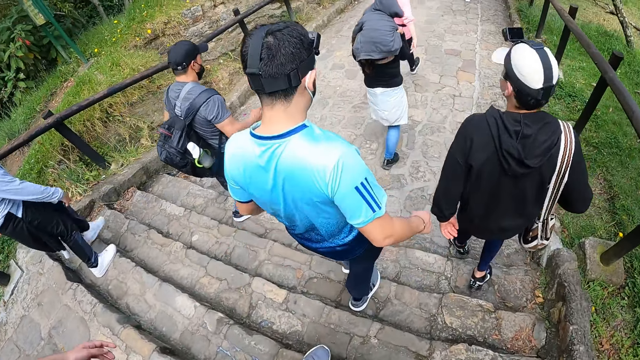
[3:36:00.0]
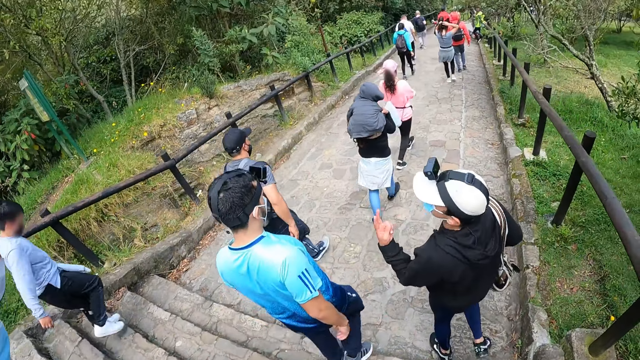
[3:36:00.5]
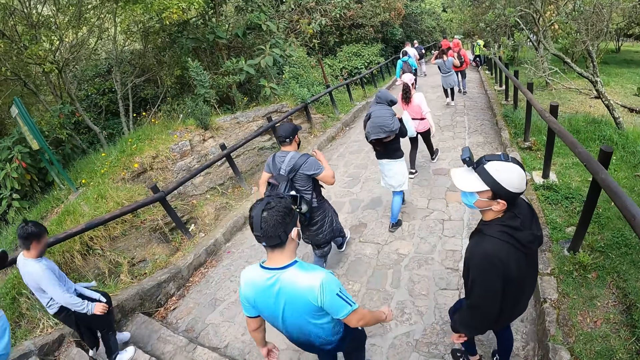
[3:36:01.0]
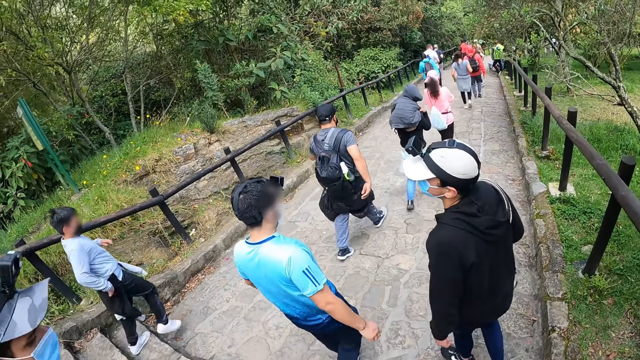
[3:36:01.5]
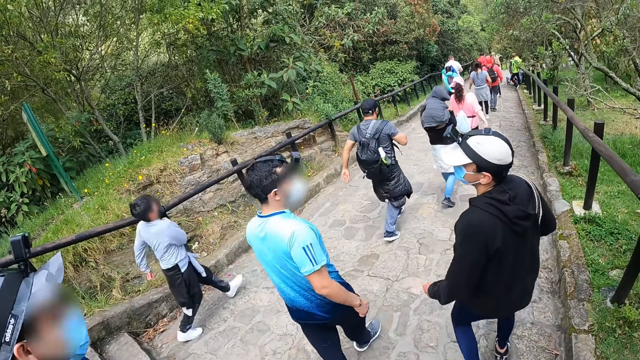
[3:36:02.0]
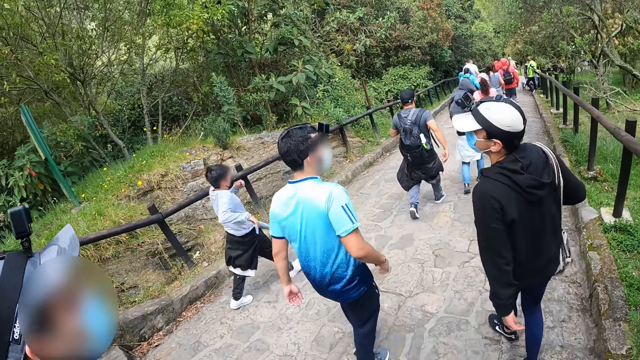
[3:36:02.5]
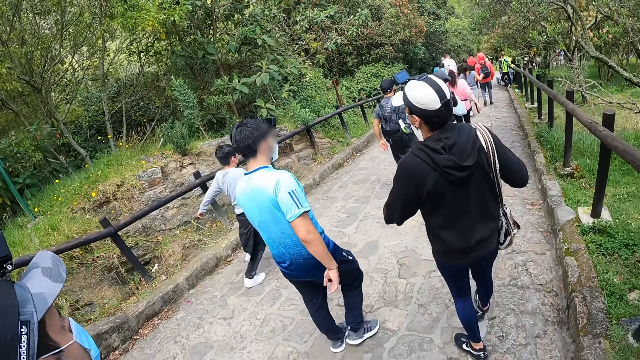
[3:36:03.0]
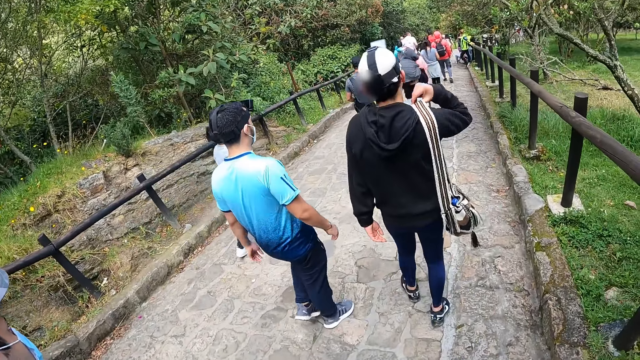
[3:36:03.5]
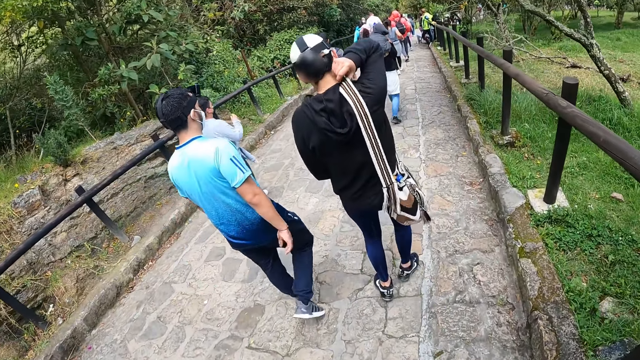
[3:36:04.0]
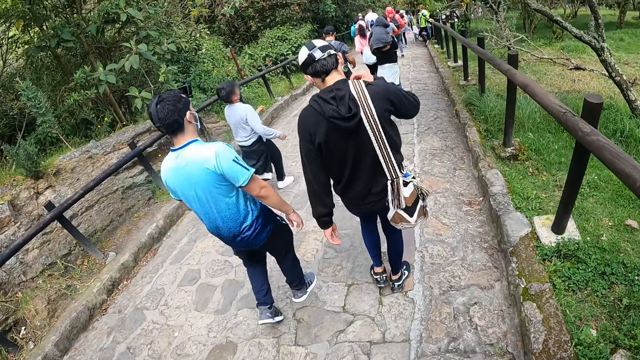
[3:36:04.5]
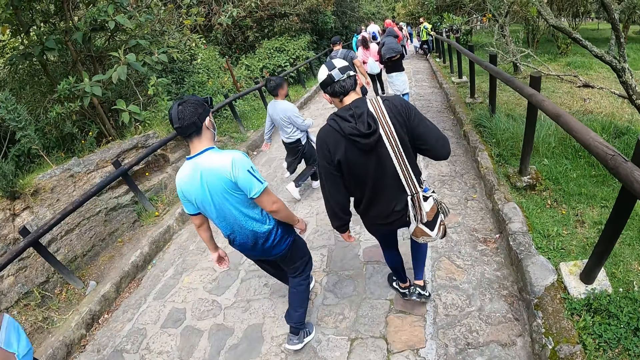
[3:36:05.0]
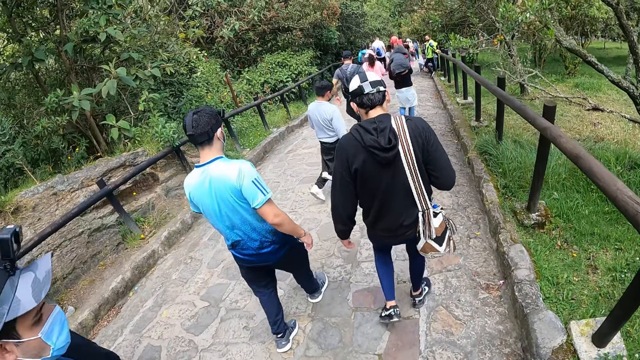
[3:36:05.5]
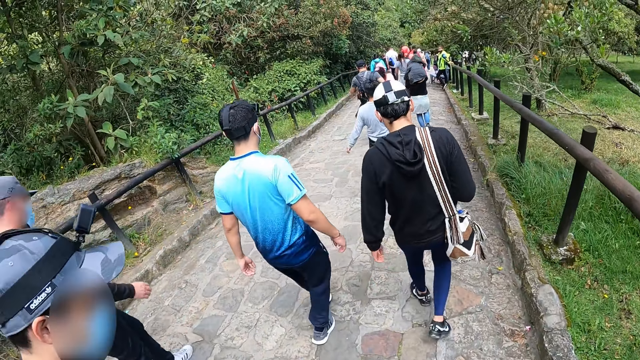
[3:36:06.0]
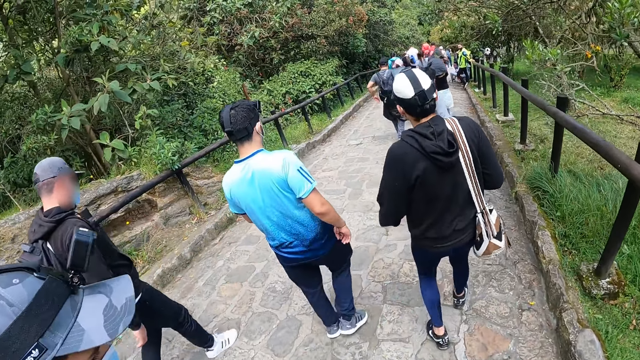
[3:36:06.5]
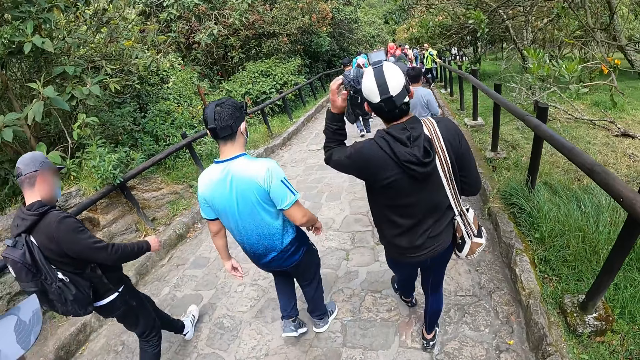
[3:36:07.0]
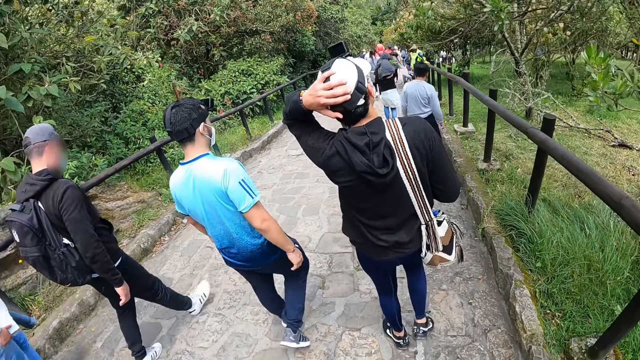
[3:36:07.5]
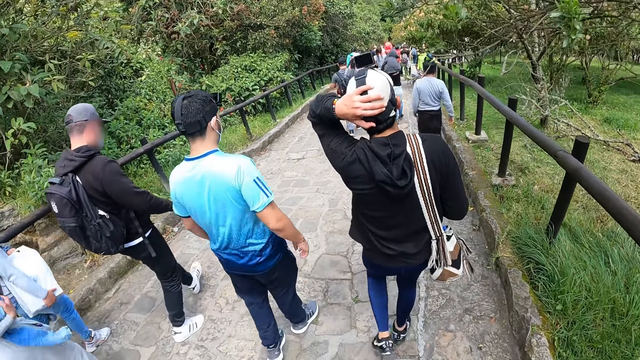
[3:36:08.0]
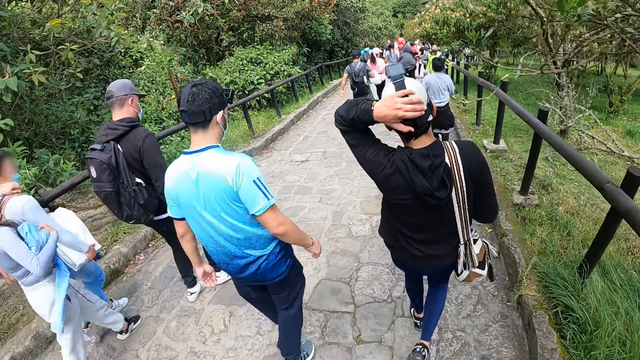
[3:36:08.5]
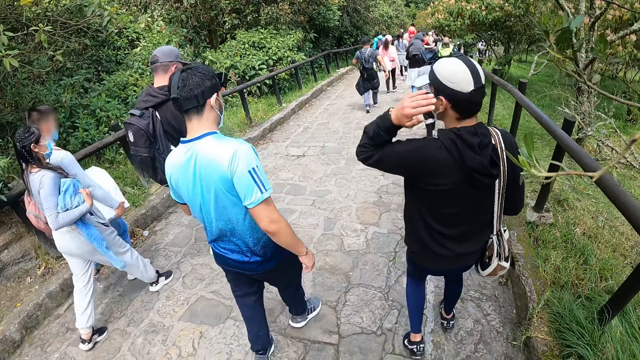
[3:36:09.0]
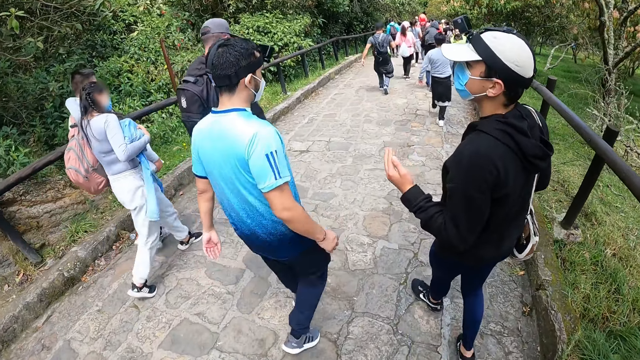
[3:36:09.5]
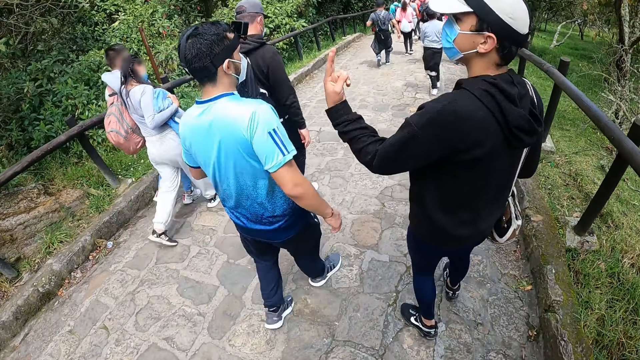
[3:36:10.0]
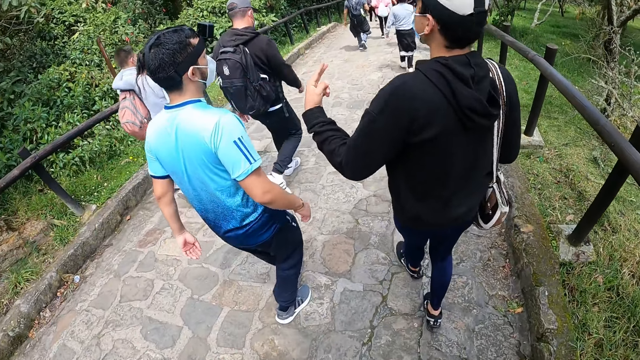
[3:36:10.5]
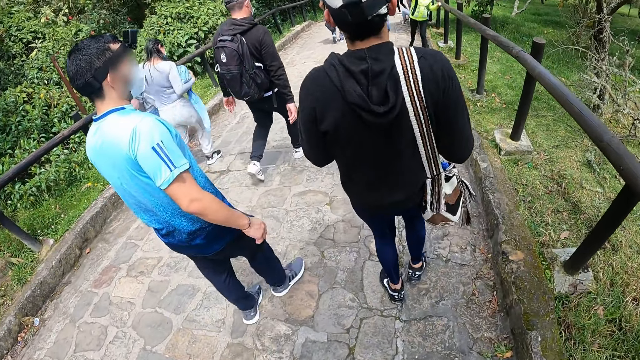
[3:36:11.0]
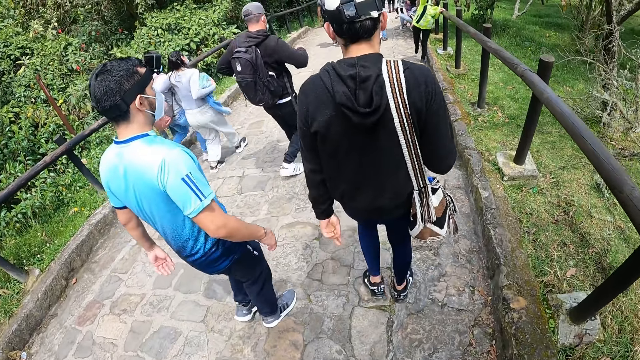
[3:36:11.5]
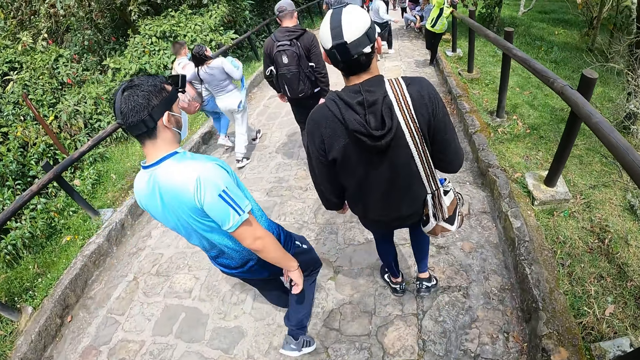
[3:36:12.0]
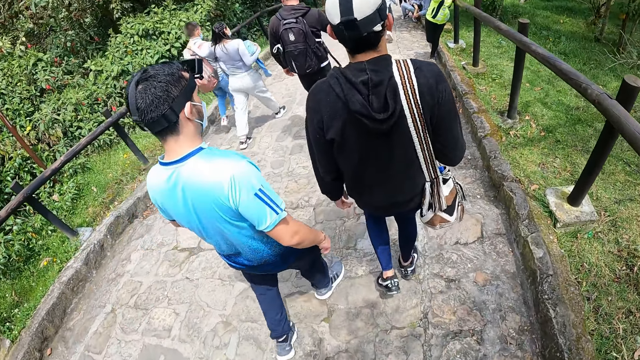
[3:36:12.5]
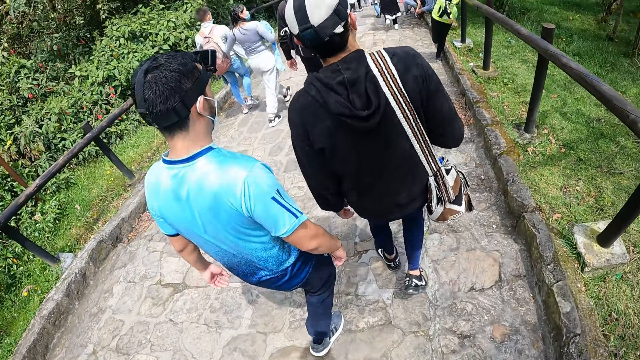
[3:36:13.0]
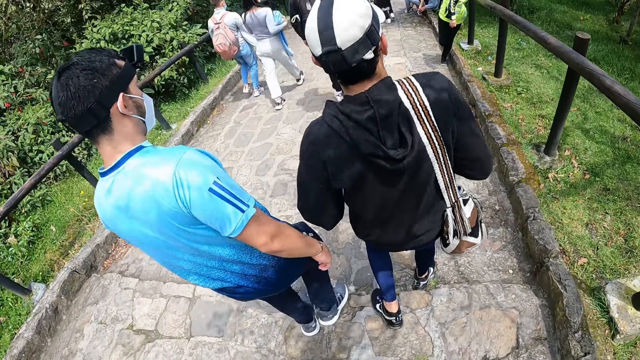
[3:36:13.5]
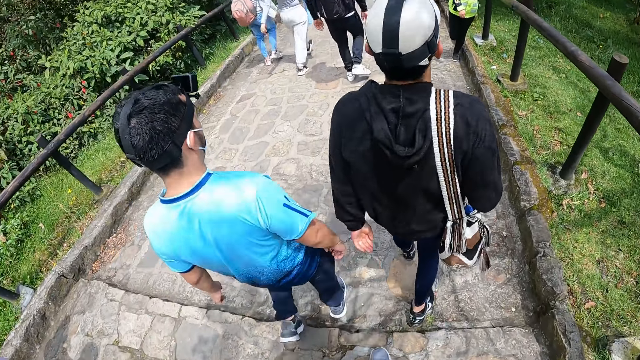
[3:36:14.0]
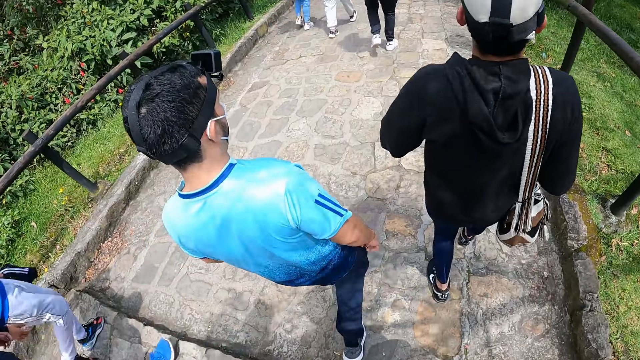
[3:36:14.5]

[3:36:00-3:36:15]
A man turns to another man. The first man adjusts the bag on his right shoulder with his right hand and adjusts his cap with his left hand. The first man shows the other man his hand.

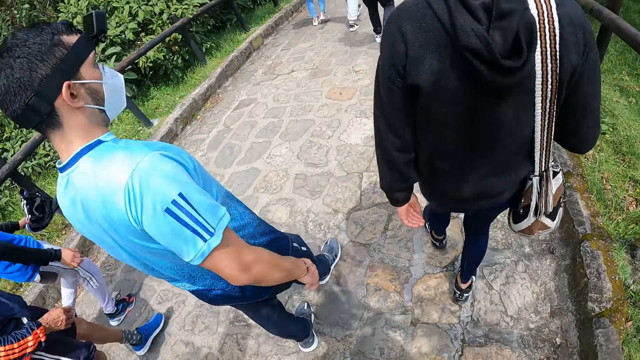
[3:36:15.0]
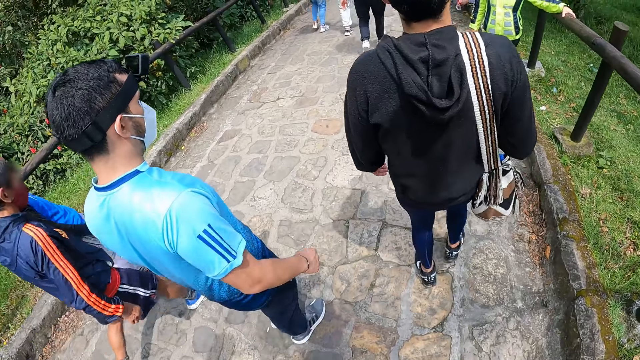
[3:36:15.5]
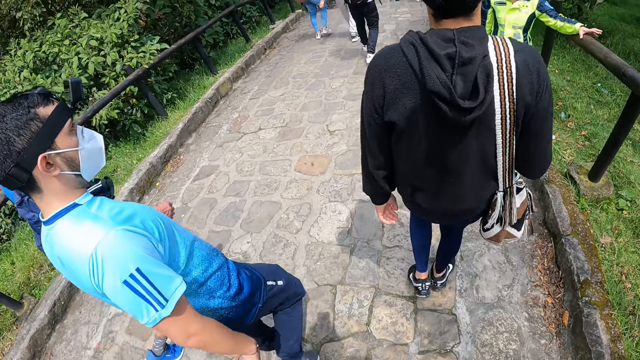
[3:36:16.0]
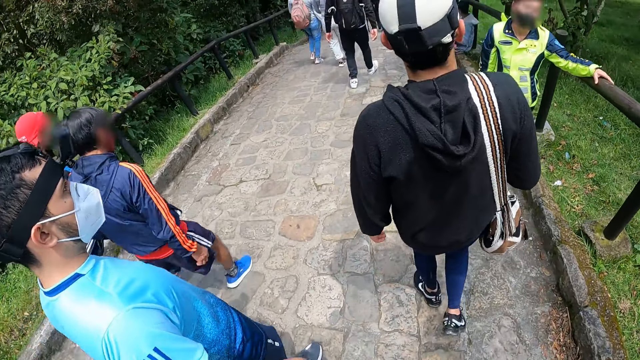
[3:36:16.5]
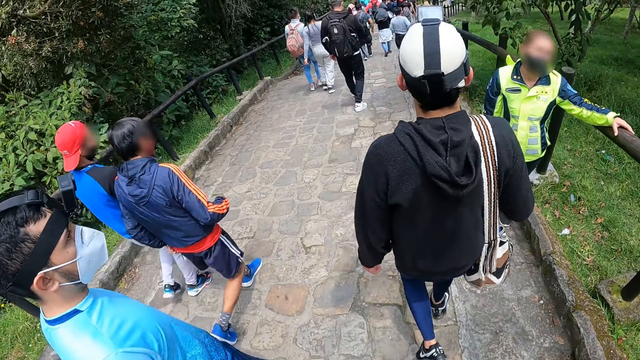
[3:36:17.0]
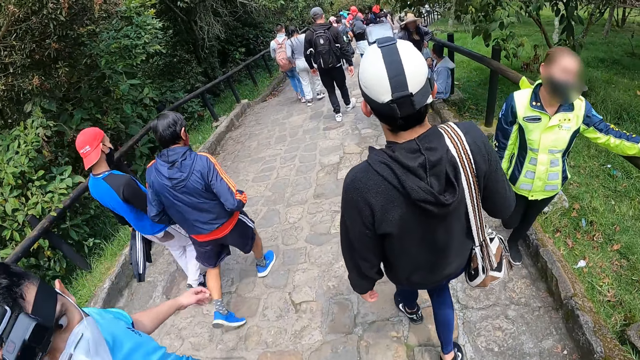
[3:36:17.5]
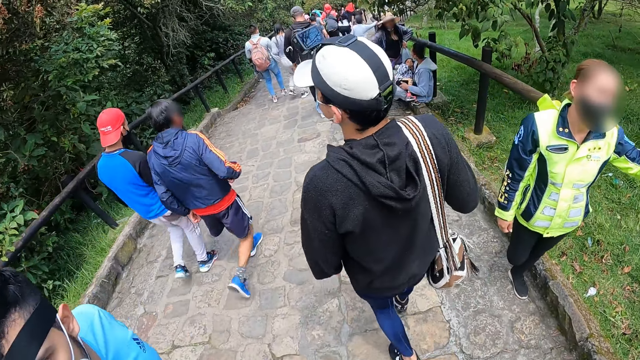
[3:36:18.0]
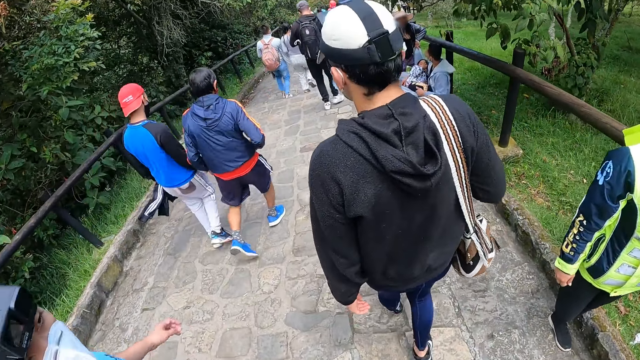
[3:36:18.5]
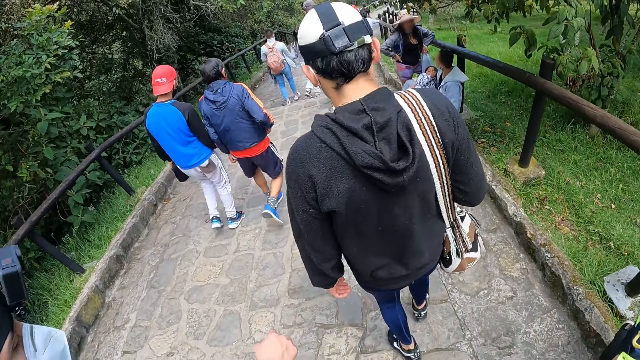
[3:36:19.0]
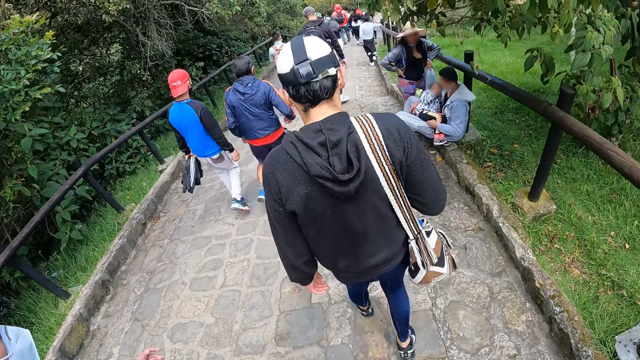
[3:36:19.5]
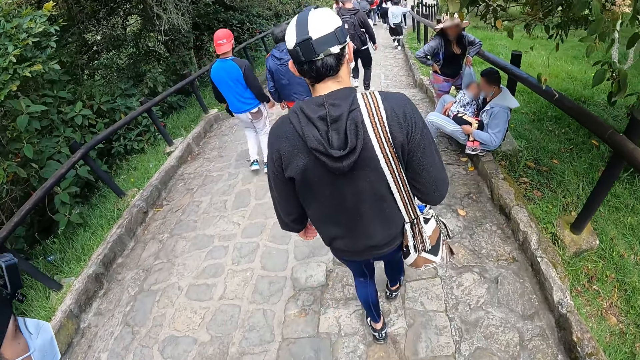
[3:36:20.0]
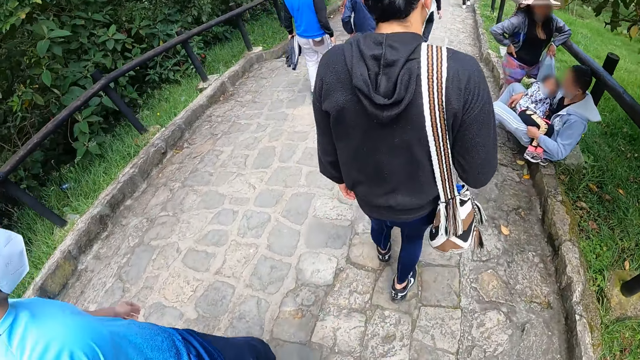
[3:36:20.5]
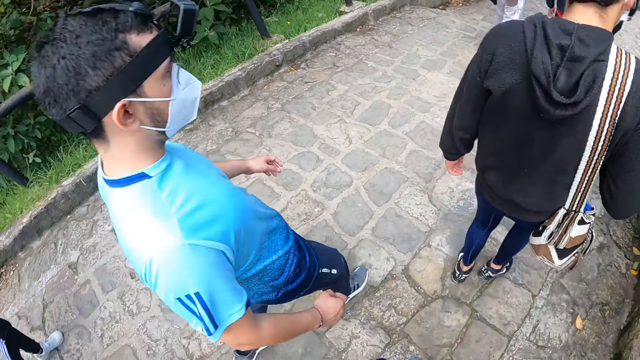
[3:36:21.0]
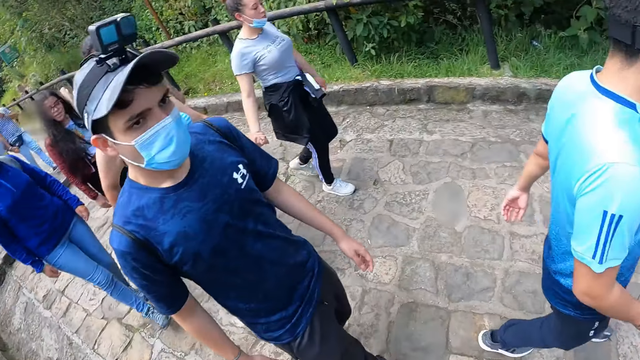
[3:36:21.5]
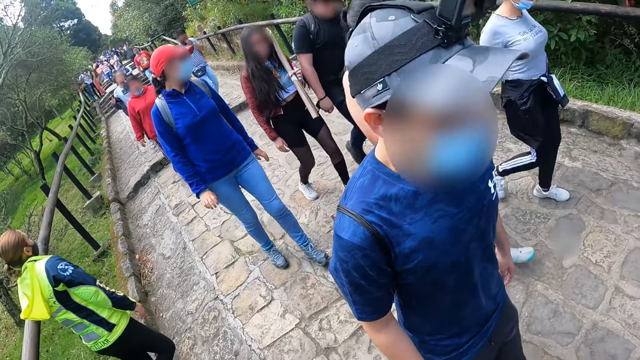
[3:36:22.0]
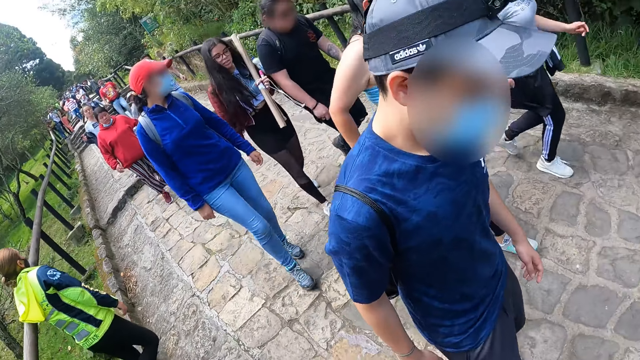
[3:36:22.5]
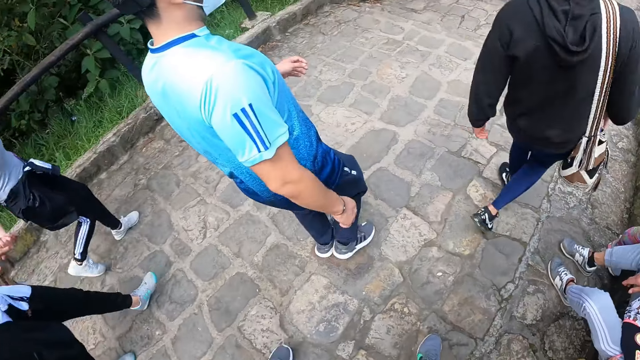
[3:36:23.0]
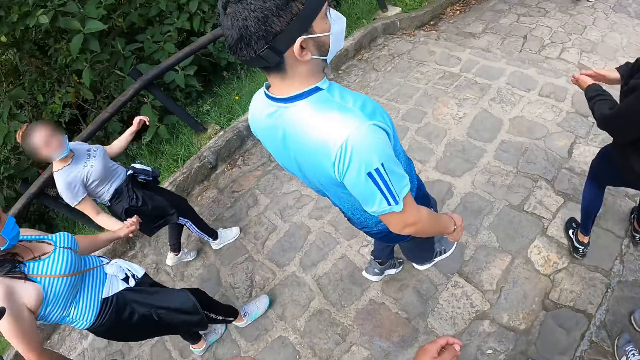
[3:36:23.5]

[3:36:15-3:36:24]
The man converses with the camera wearer. The camera wearer looks at his friends.
